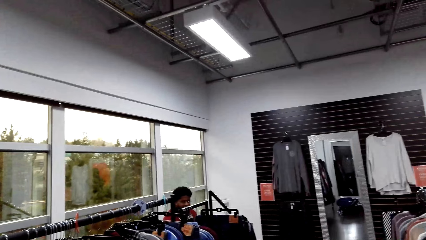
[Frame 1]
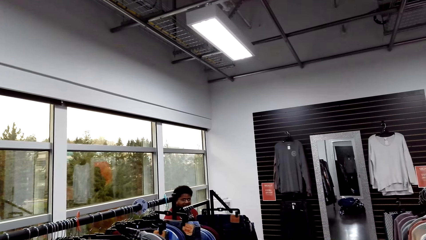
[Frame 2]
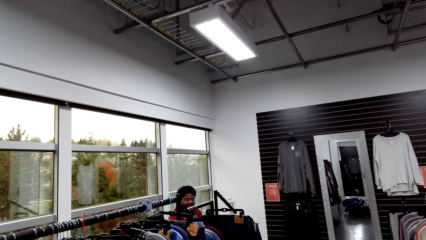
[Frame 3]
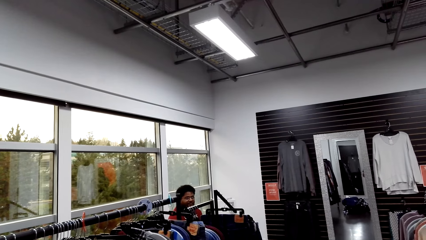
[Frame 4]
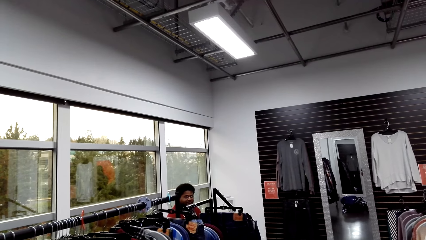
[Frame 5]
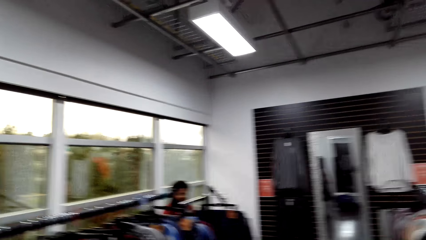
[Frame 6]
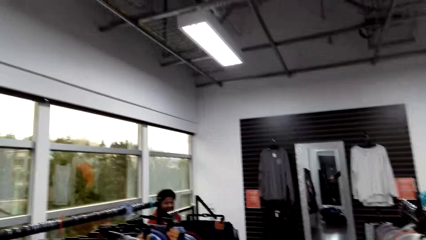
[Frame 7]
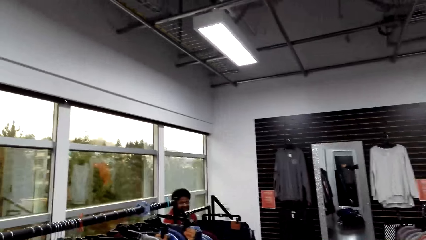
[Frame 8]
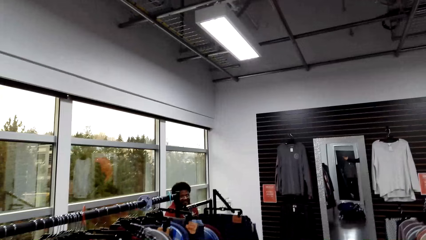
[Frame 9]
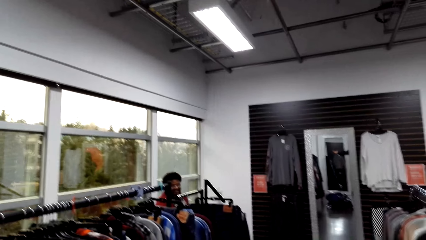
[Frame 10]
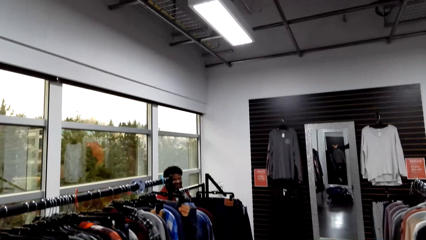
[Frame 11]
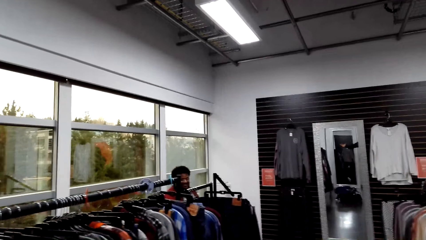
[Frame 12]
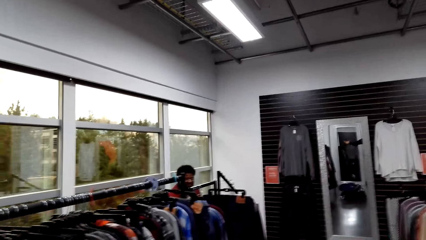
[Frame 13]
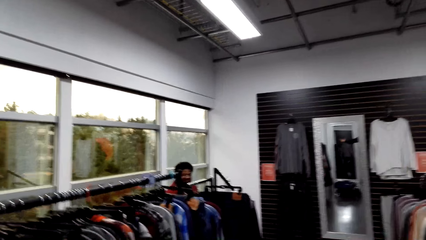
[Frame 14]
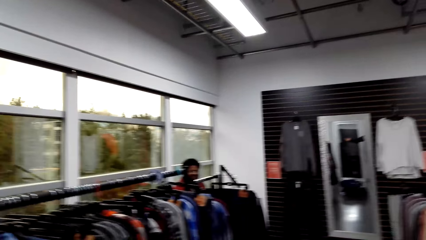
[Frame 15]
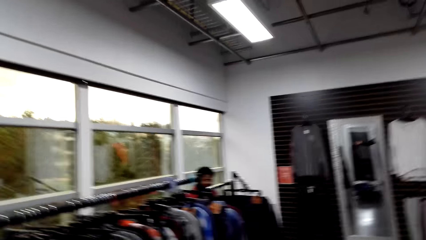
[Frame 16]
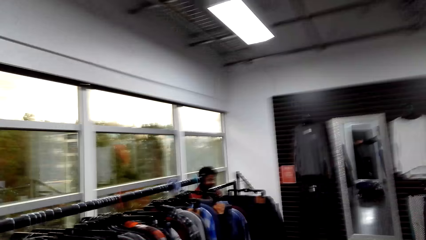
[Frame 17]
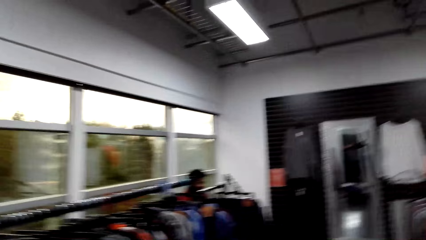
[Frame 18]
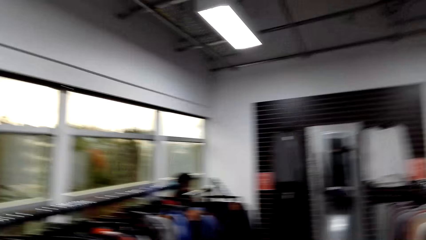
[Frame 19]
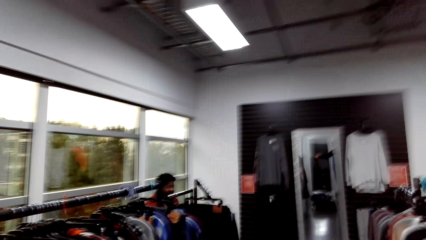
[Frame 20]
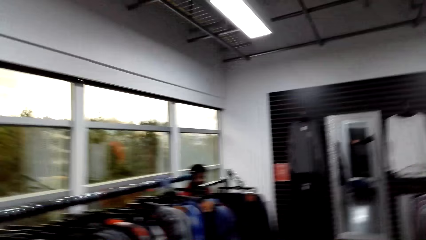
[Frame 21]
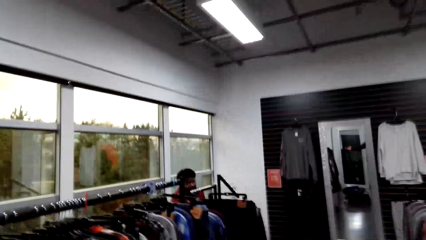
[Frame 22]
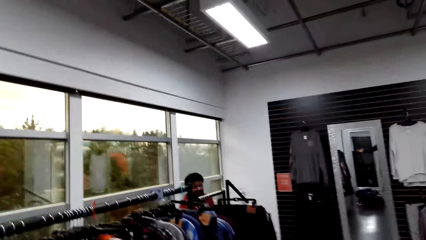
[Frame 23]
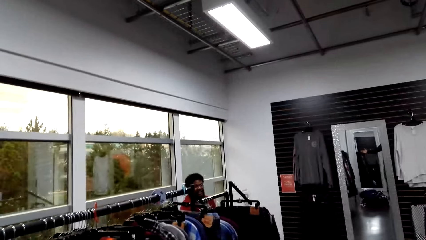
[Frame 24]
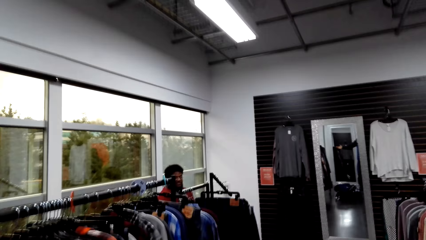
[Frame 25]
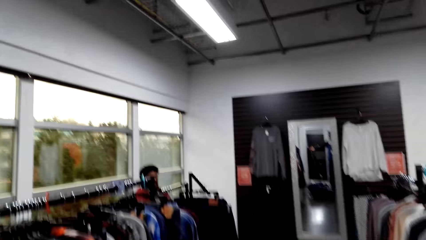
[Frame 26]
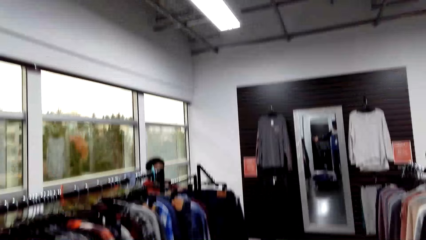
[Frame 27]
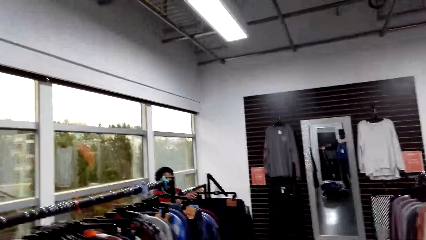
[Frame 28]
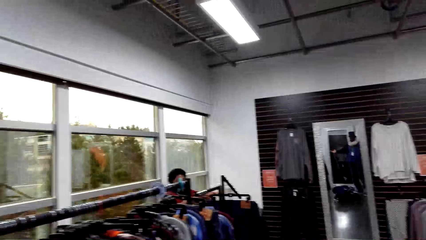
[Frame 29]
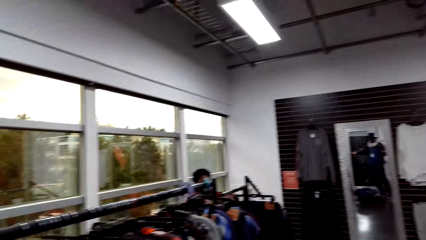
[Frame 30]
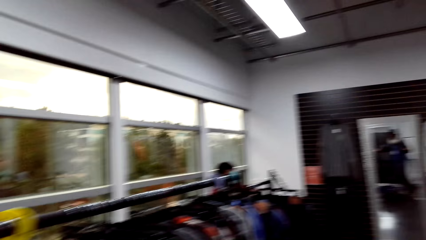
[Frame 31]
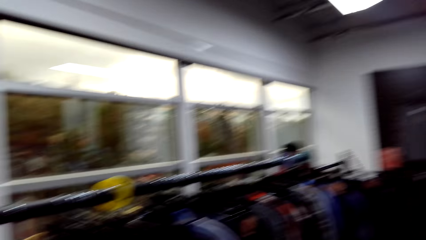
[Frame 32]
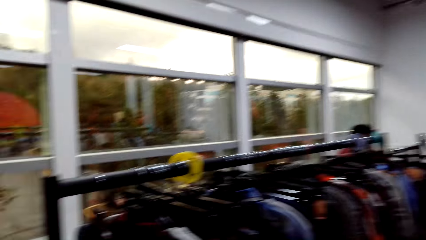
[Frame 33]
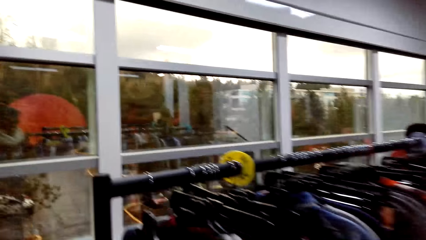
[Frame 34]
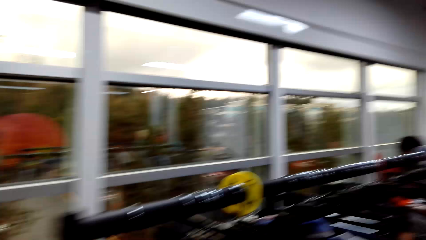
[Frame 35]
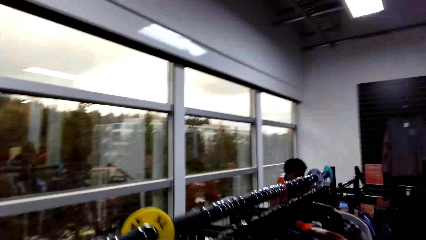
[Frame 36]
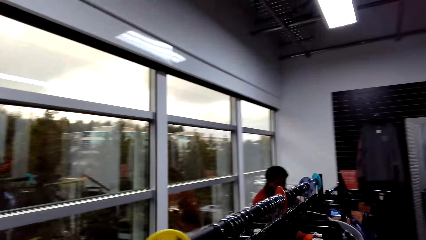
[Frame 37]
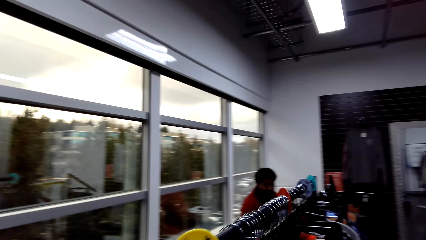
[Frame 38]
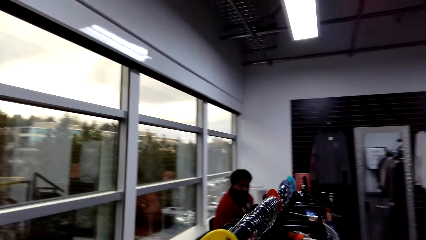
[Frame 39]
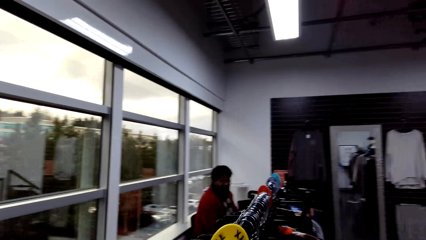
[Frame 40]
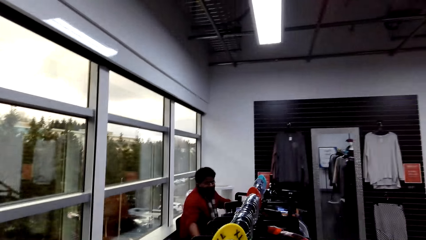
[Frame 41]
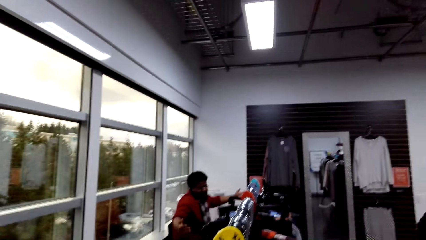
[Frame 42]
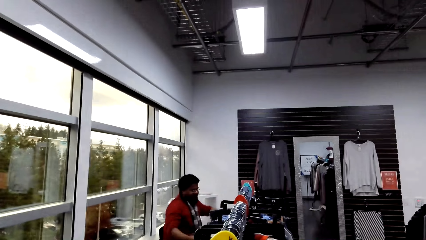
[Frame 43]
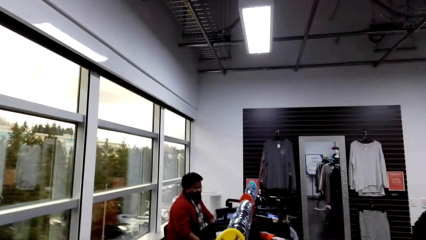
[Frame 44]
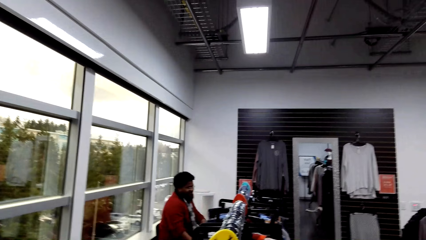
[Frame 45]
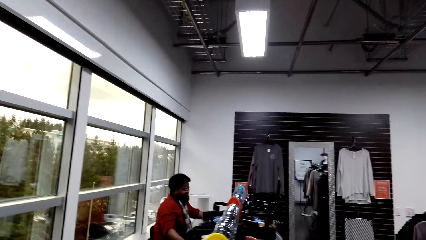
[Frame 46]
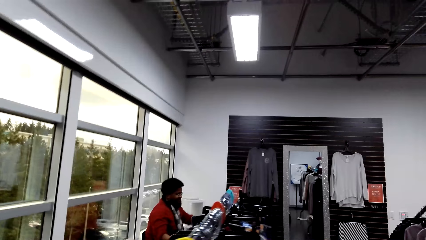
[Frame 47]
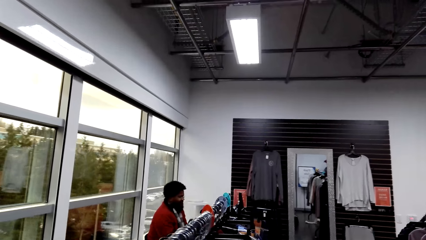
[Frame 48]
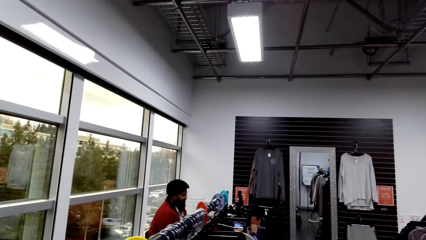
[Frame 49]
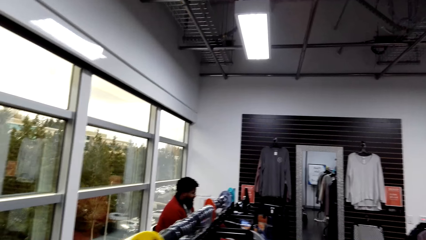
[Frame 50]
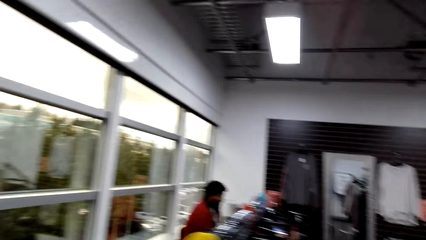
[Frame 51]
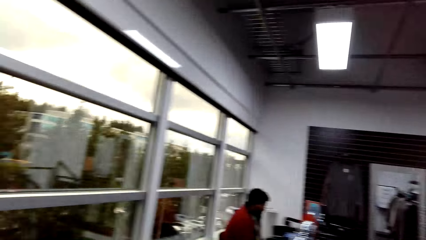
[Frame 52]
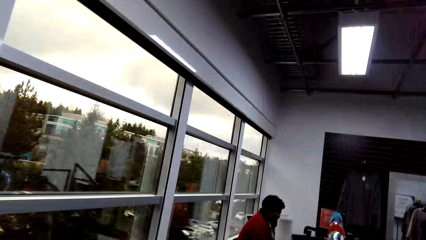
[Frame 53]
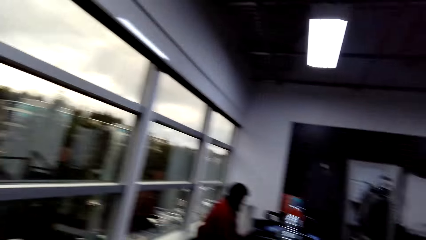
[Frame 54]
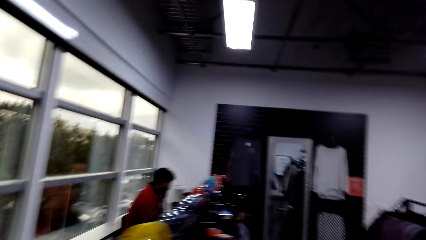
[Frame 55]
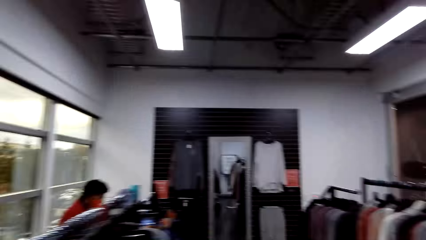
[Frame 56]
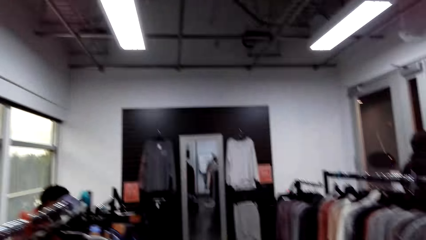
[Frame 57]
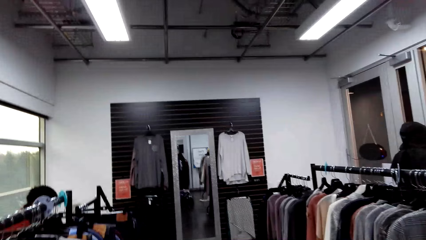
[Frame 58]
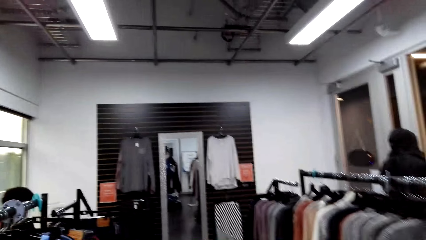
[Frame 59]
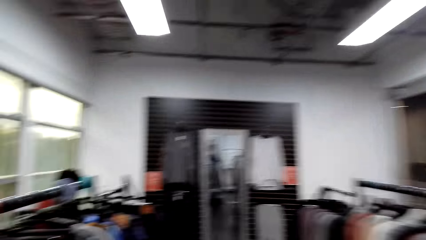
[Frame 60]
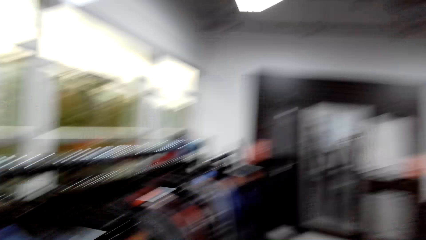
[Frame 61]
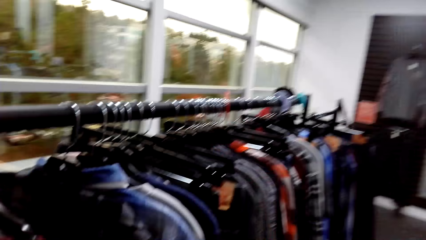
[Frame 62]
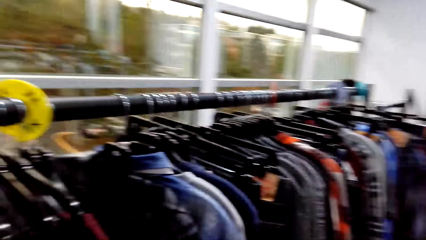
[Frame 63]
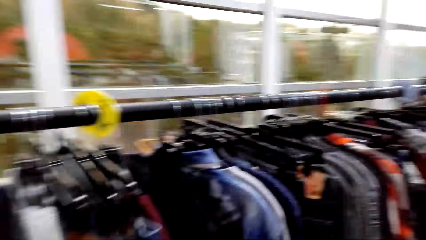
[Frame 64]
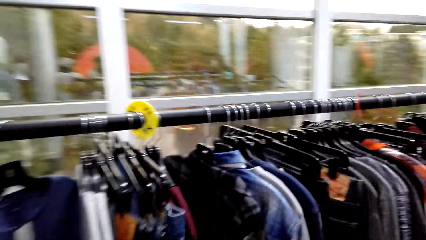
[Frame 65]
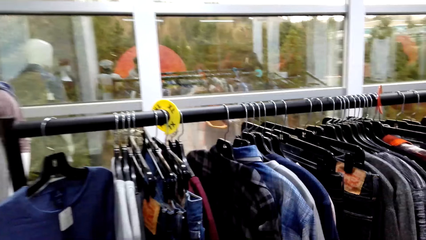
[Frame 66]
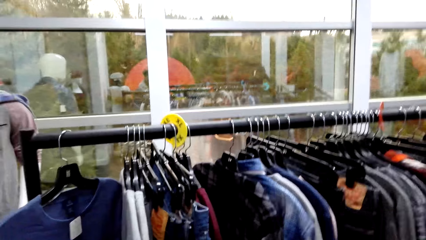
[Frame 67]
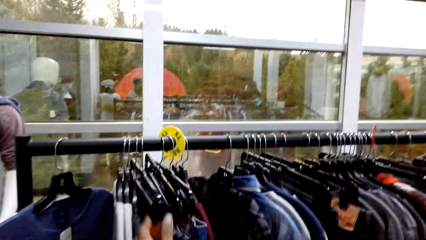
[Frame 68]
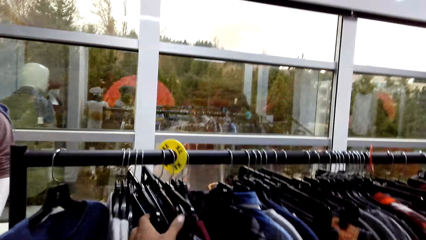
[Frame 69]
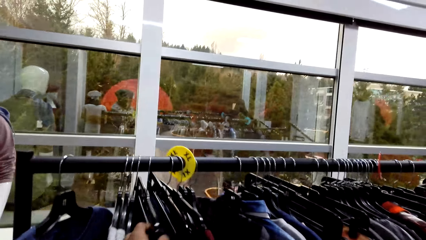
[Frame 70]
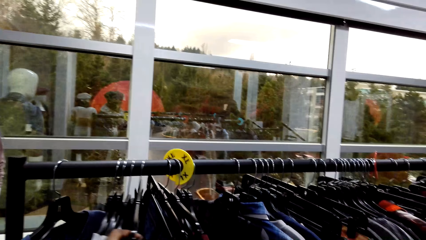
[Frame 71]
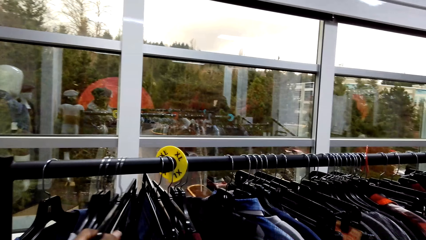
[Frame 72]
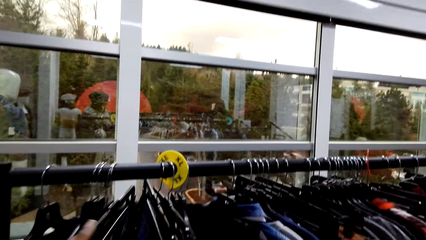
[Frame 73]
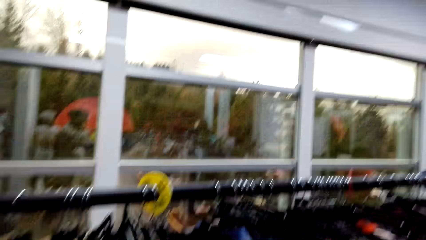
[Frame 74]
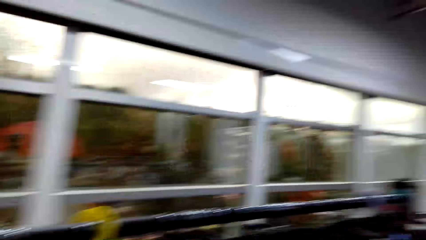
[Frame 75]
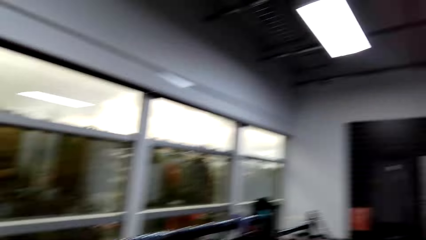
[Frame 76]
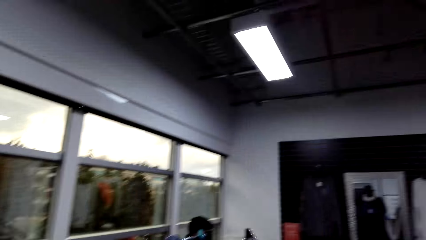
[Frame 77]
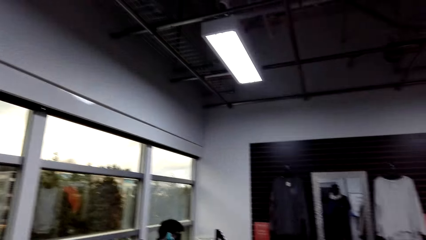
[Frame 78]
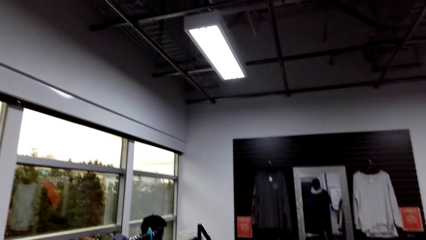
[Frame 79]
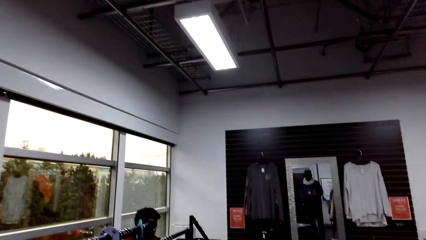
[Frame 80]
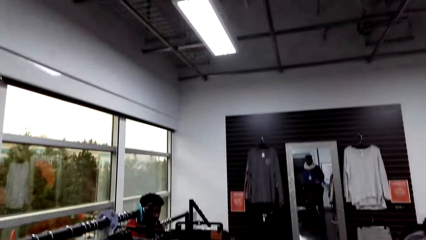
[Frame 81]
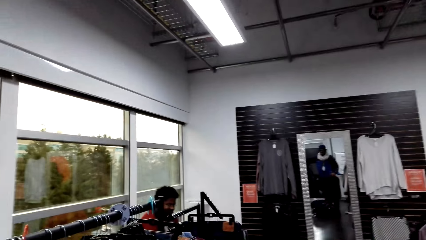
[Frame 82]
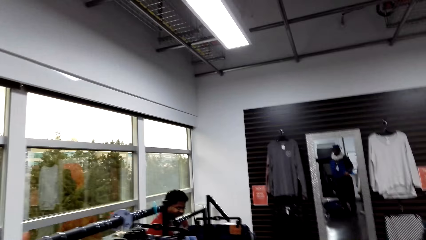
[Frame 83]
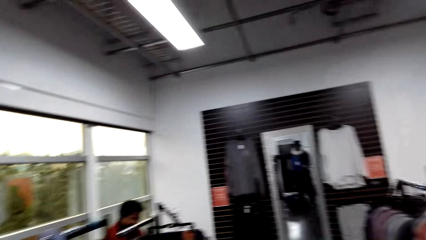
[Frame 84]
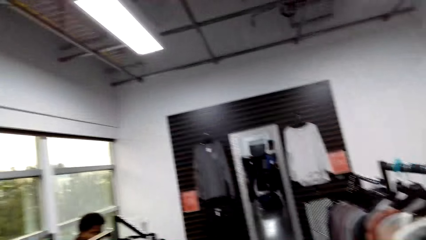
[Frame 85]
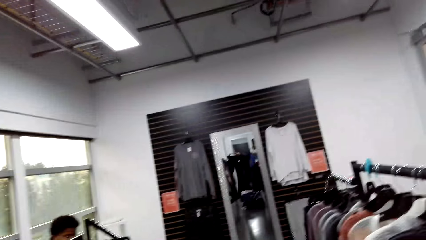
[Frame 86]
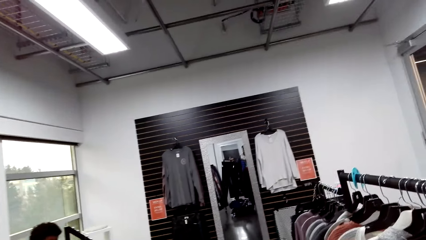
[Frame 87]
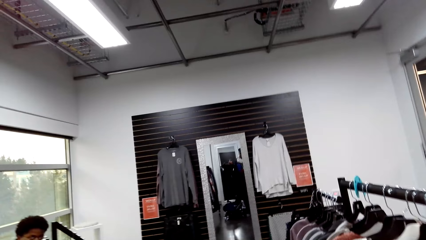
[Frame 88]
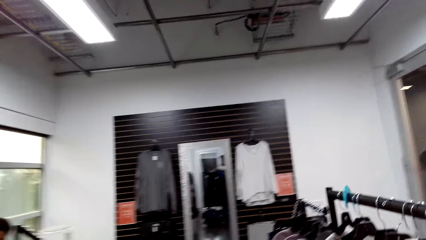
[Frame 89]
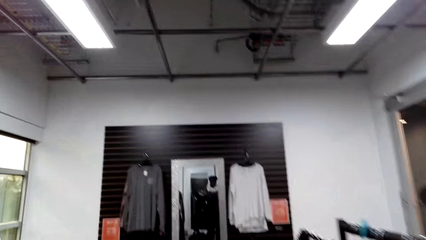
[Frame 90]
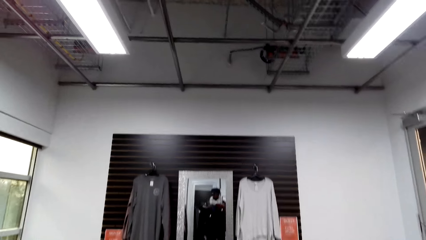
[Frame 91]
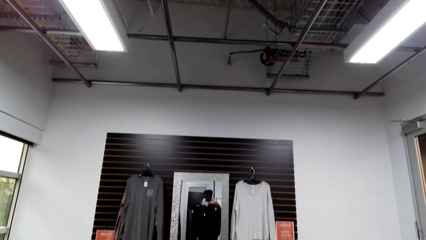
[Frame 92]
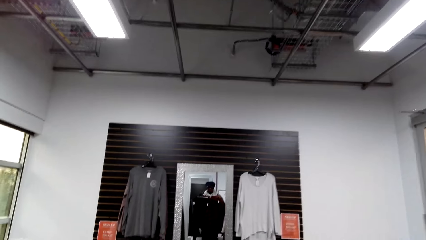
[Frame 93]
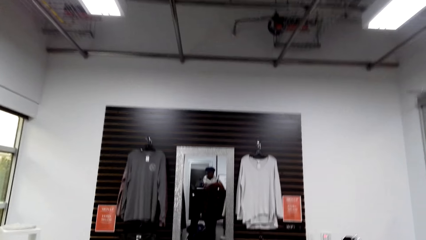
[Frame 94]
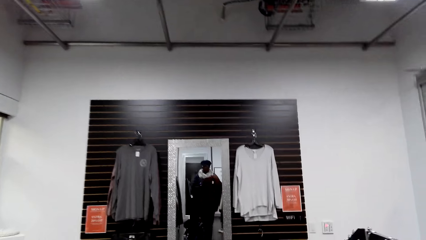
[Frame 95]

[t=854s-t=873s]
The camera wearer arranges clothes on the hanger in the boutique.
